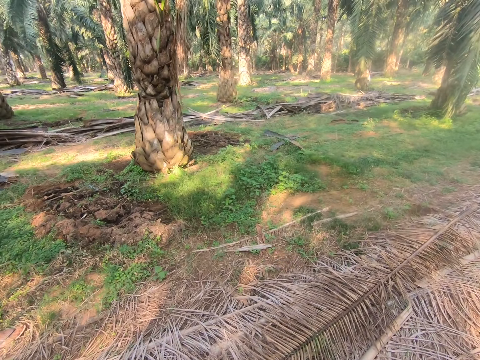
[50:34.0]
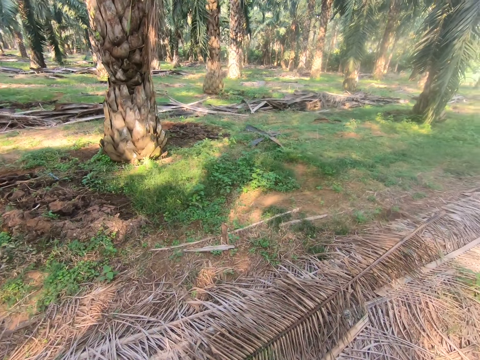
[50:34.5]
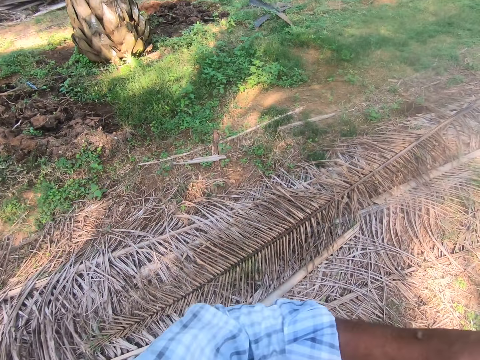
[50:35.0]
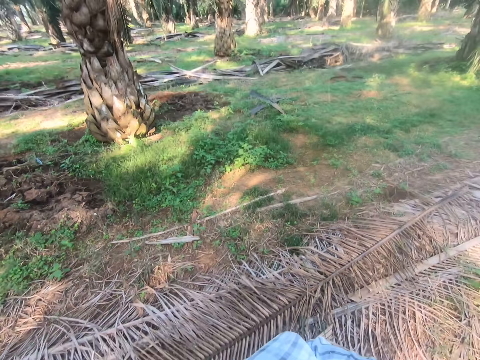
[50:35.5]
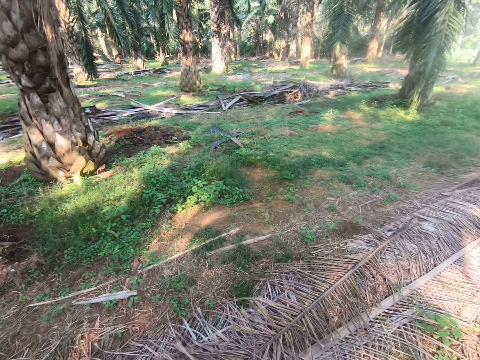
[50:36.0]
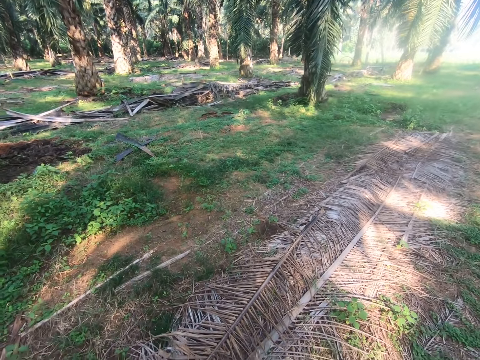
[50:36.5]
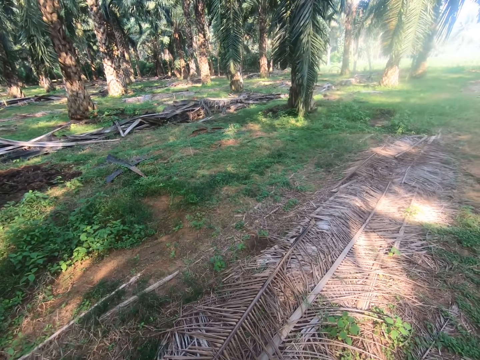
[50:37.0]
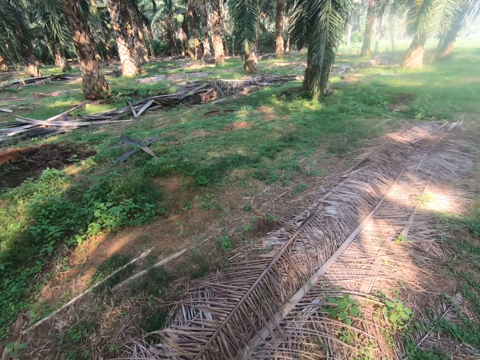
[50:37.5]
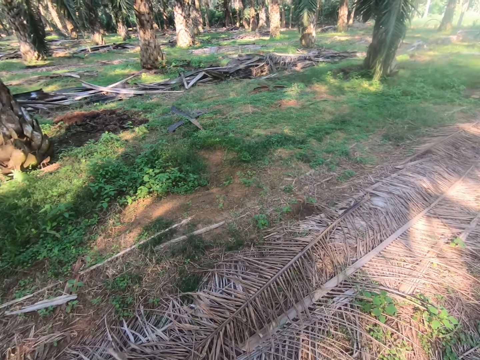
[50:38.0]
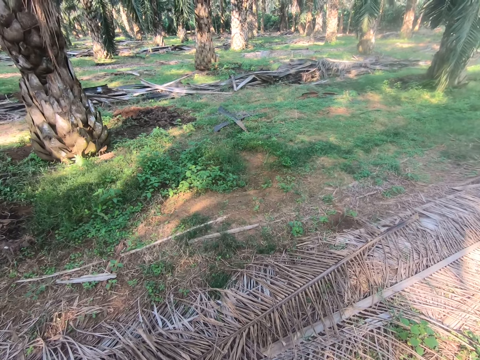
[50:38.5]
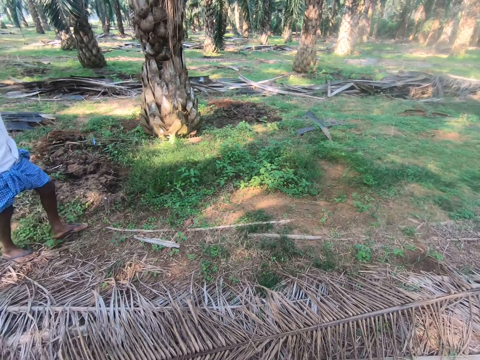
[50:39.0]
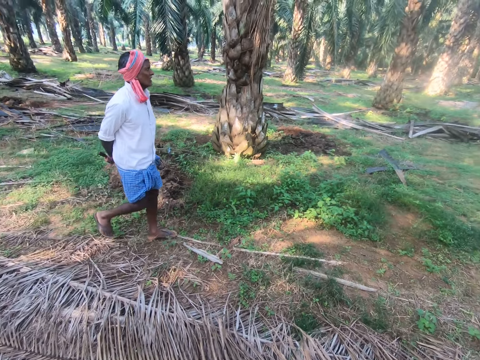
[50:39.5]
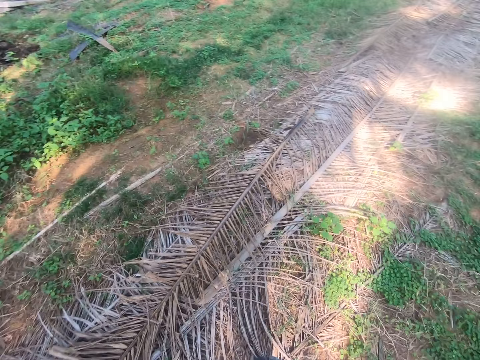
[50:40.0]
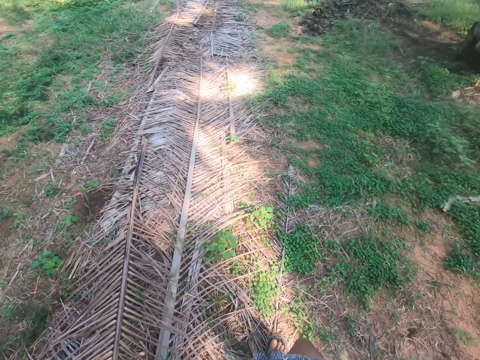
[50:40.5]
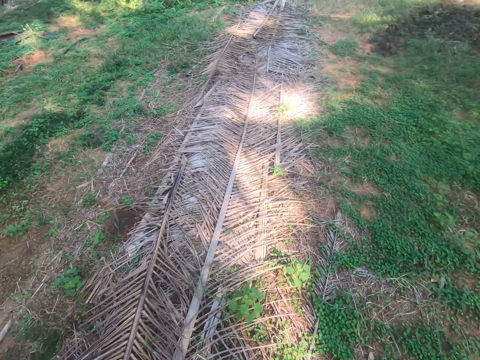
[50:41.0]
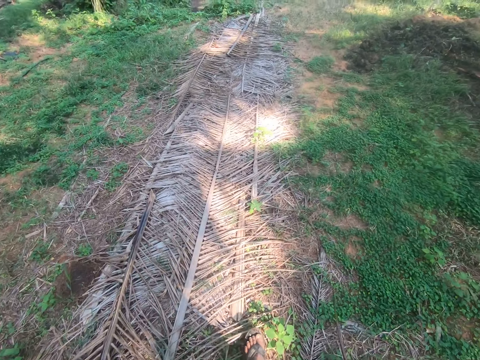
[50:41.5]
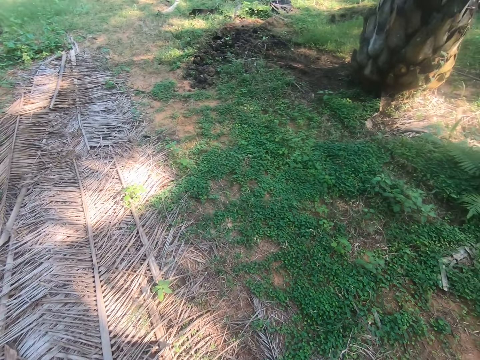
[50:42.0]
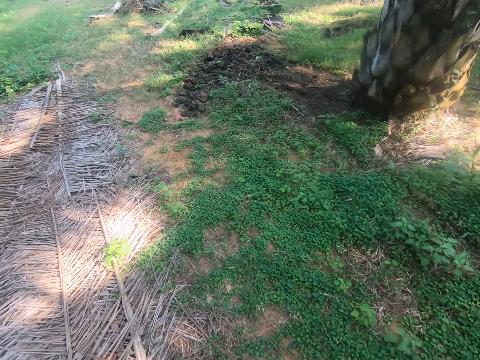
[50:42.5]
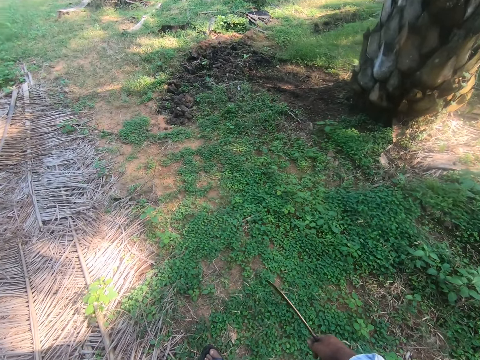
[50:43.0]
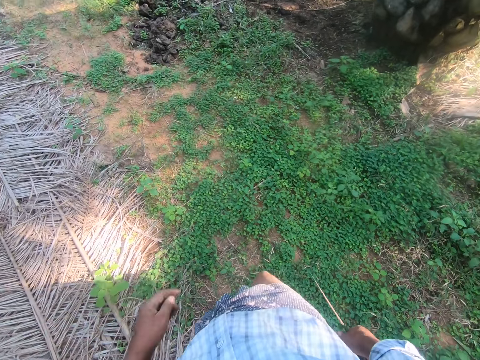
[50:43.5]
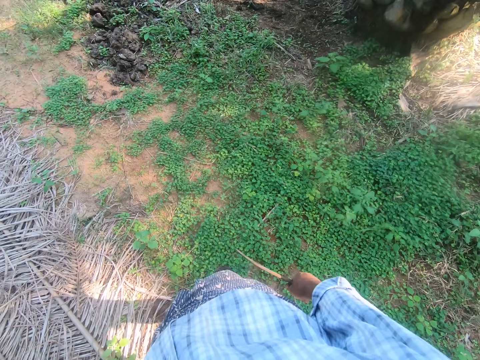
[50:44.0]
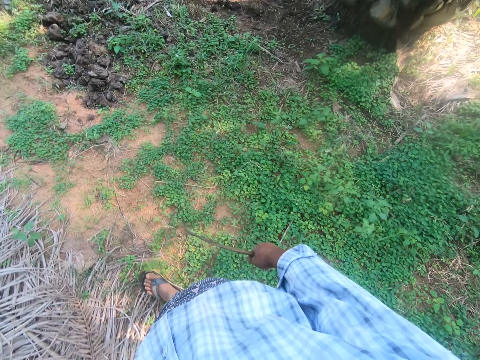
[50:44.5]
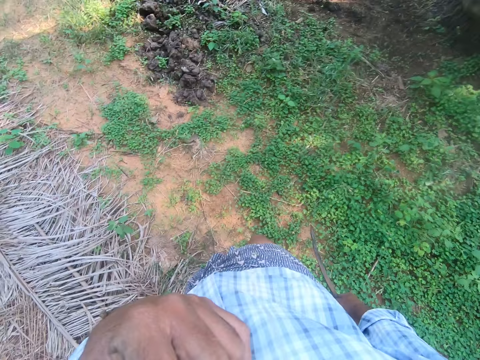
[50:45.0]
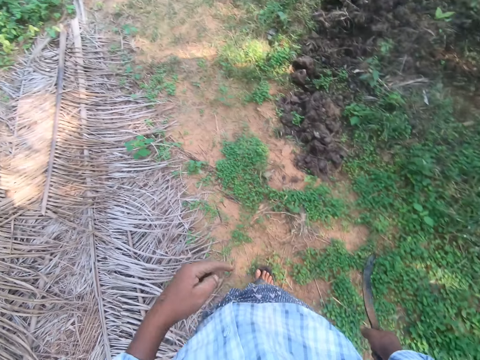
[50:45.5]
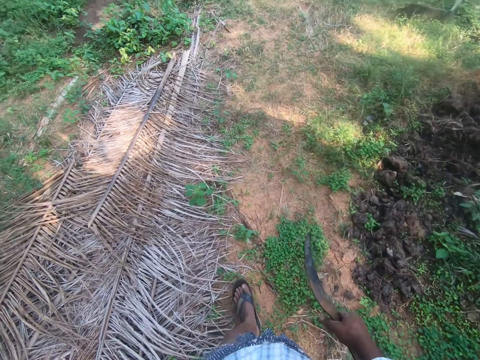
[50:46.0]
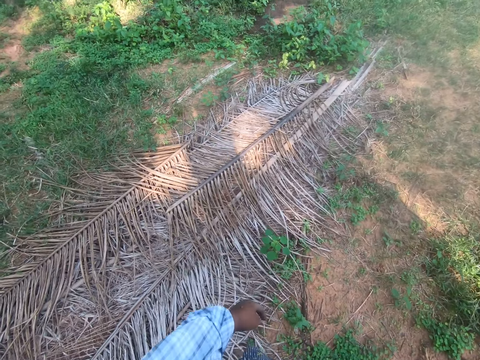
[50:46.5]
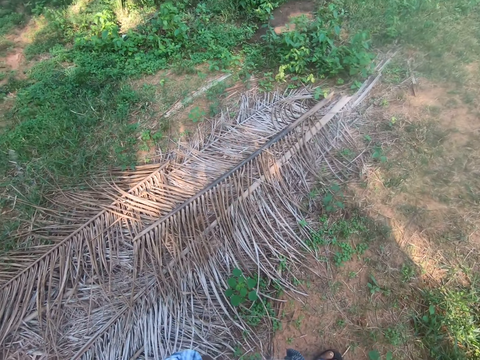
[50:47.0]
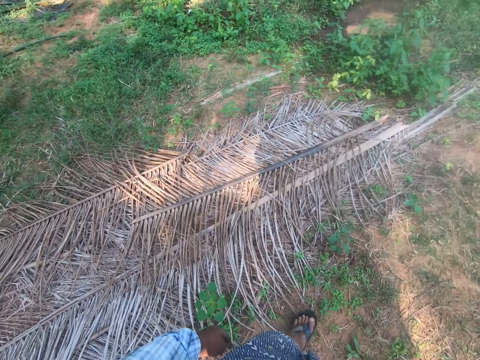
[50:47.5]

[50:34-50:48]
The camera wearer moves a hand. He looks around. A man walks around. The camera wearer looks around. He walks around. He touches his face. He walks around.

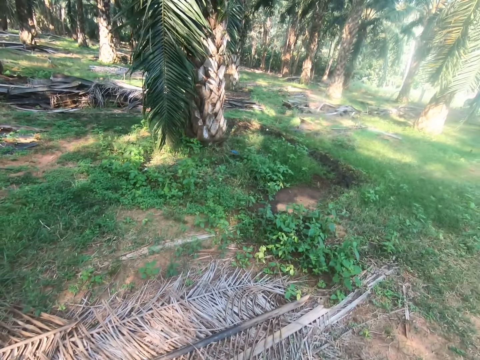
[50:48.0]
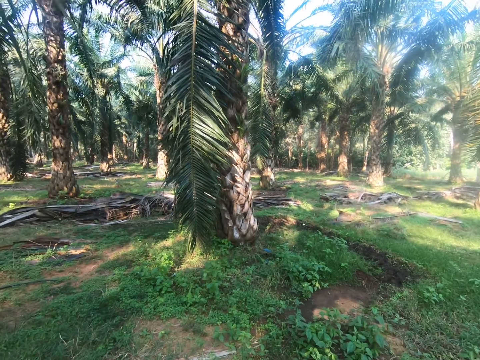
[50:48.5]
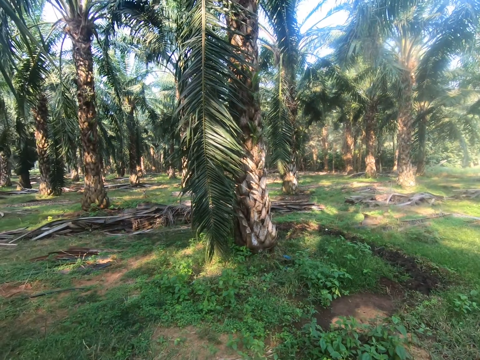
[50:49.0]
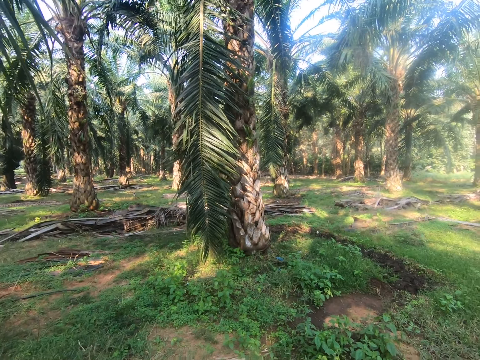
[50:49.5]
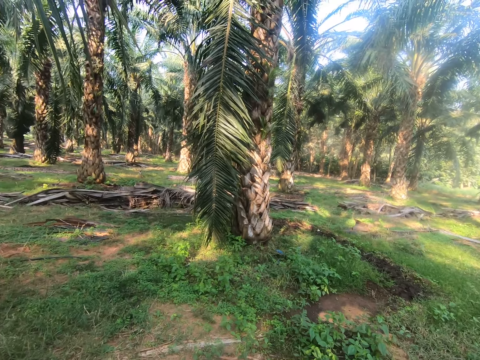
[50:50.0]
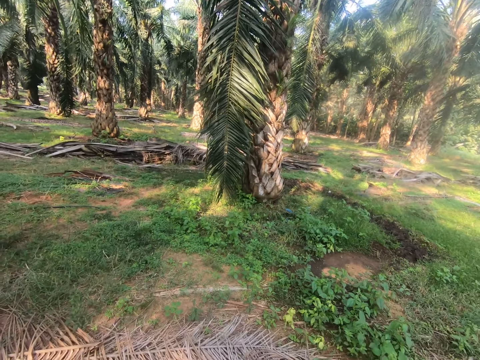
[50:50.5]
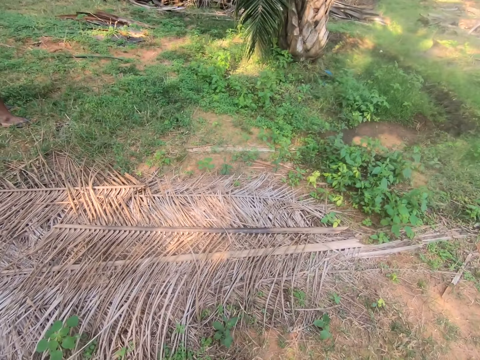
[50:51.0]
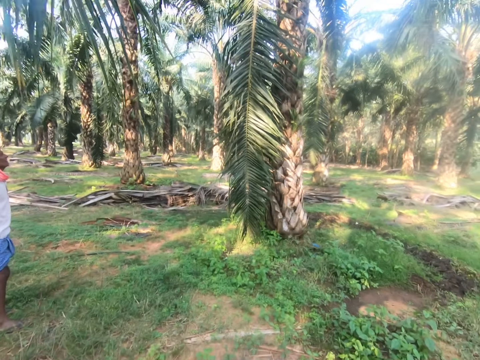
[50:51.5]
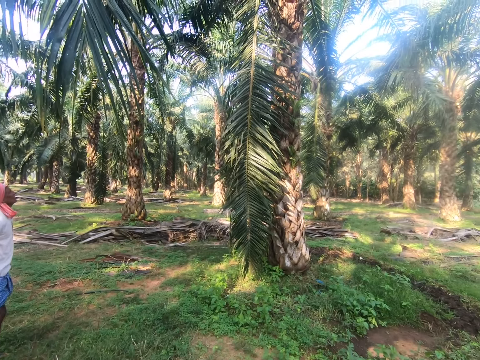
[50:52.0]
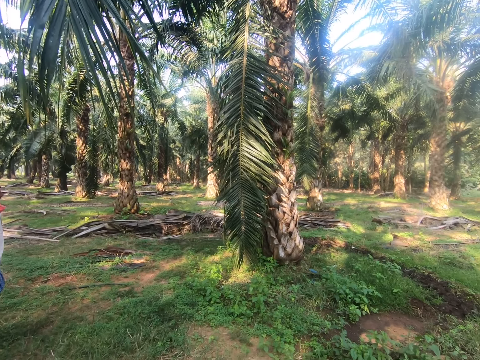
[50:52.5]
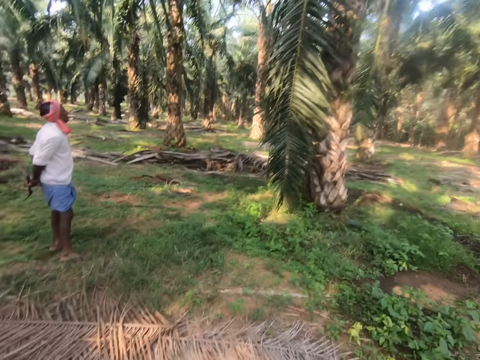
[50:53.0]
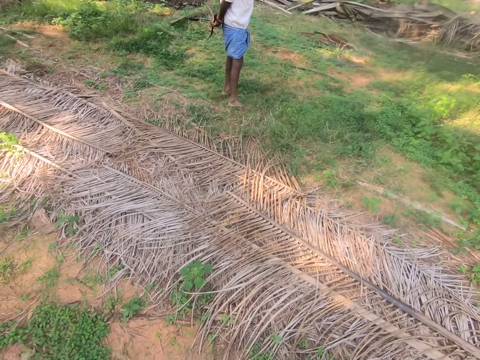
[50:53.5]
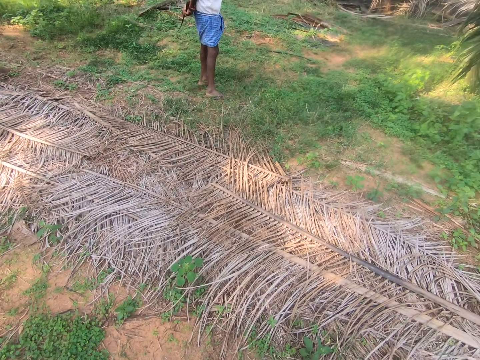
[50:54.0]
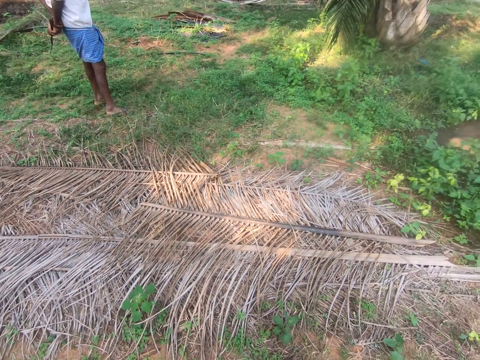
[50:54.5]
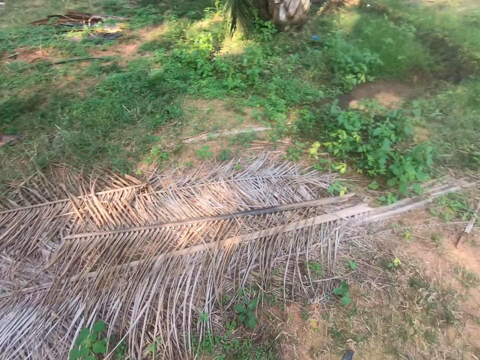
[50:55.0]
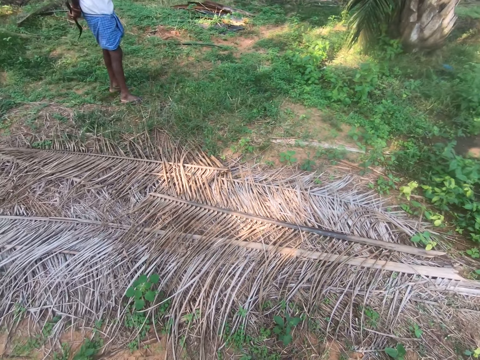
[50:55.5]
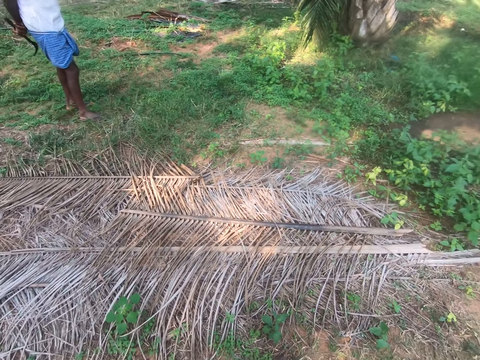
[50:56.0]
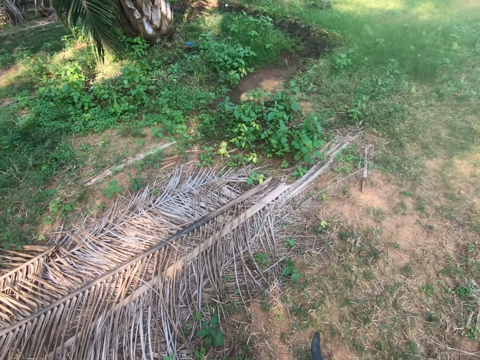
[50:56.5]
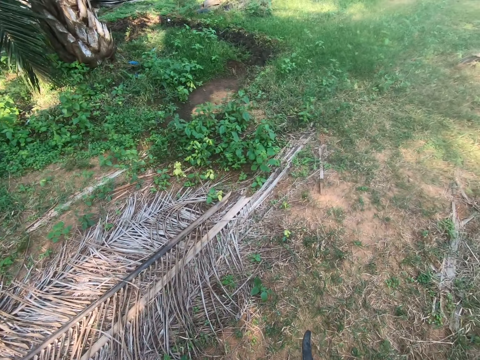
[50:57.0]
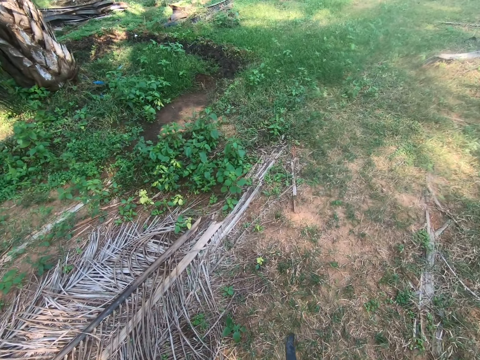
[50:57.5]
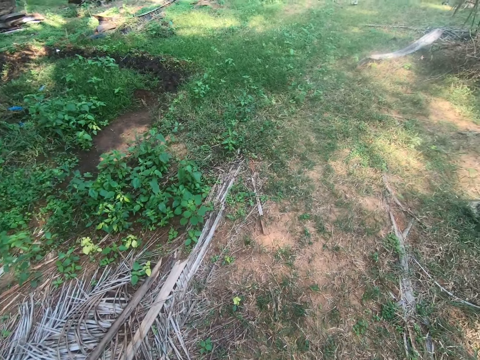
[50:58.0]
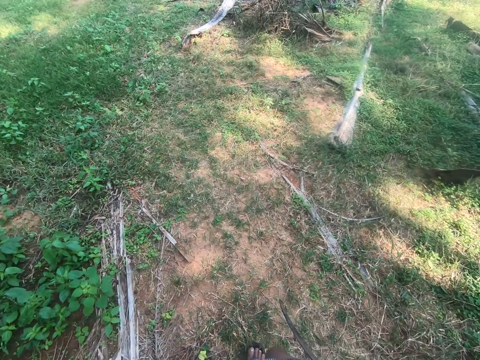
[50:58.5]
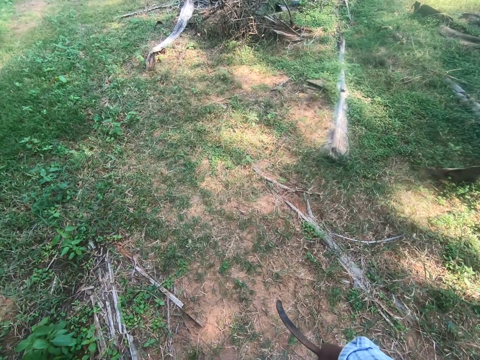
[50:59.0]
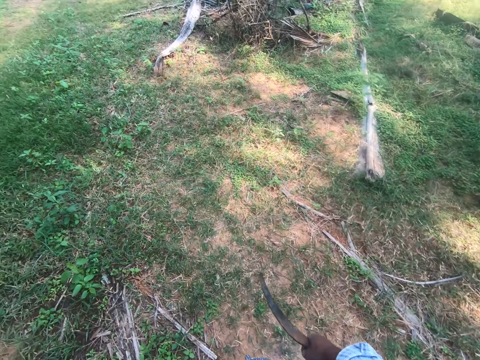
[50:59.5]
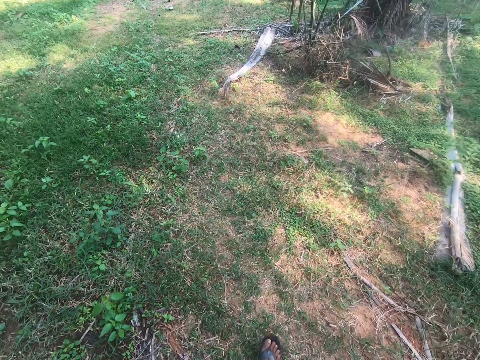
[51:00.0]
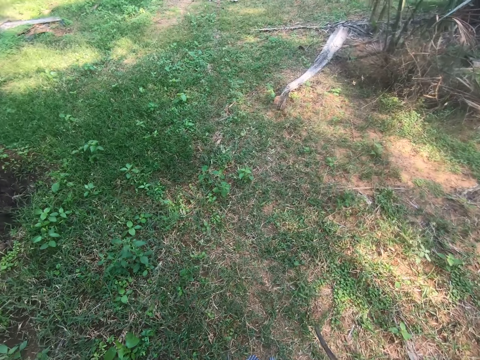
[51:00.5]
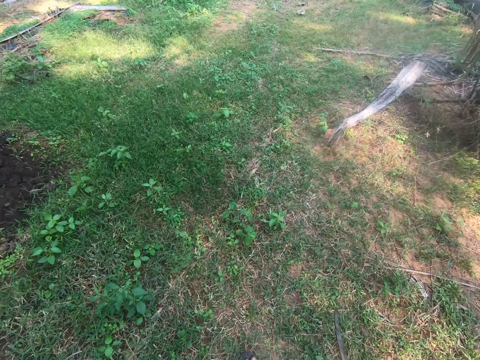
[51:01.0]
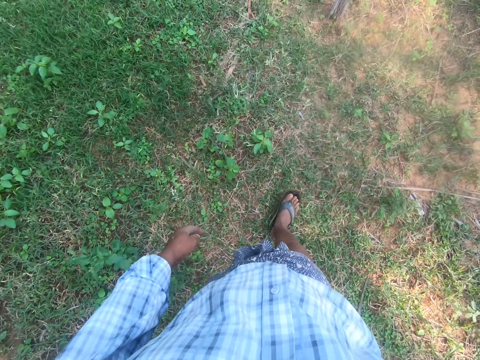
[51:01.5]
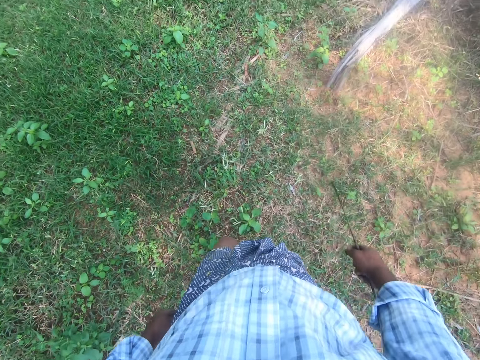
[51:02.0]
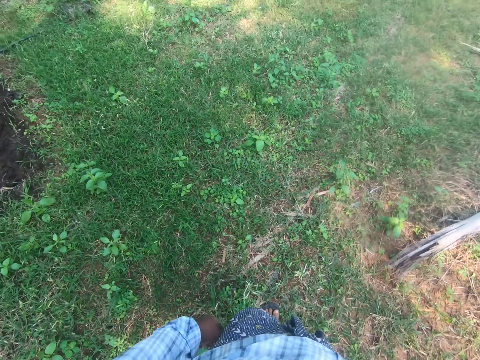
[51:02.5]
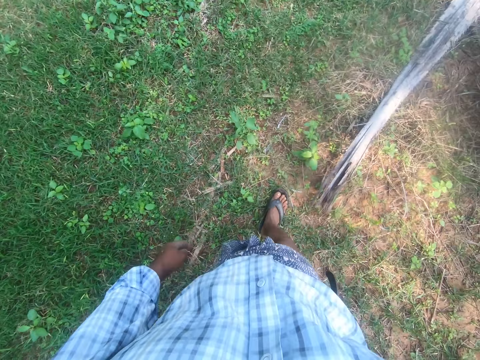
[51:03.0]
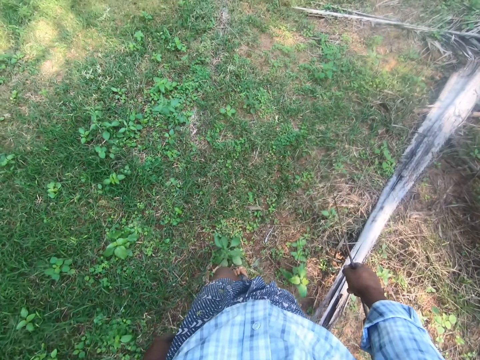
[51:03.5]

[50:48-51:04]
The camera wearer looks around. A man looks around. The man looks around repeatedly. The camera wearer walks through the plantation.
